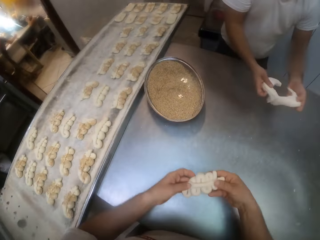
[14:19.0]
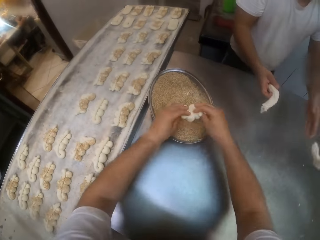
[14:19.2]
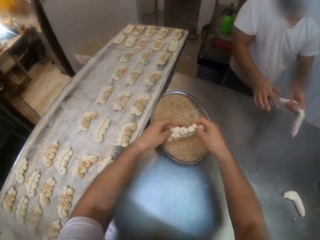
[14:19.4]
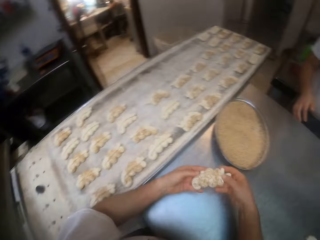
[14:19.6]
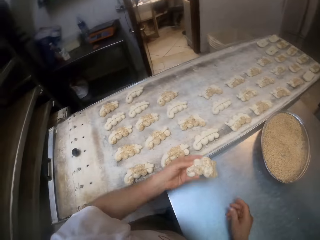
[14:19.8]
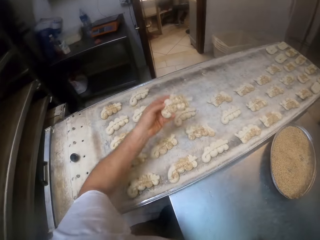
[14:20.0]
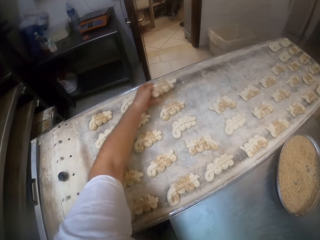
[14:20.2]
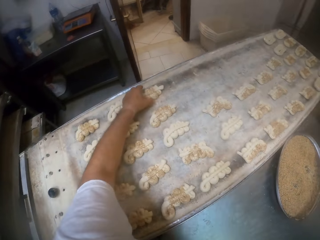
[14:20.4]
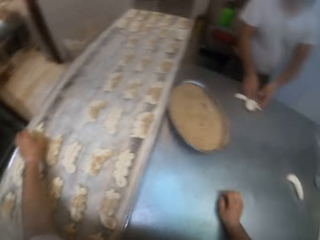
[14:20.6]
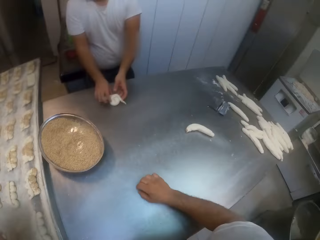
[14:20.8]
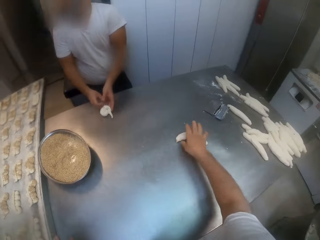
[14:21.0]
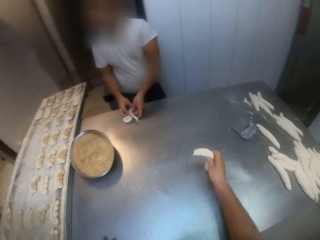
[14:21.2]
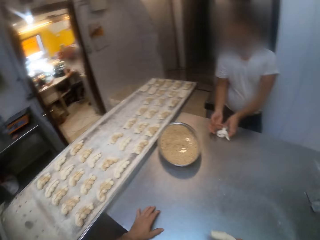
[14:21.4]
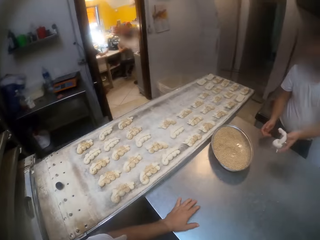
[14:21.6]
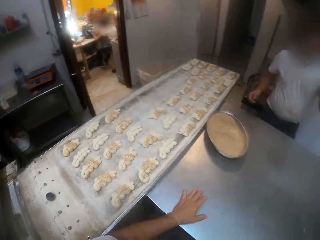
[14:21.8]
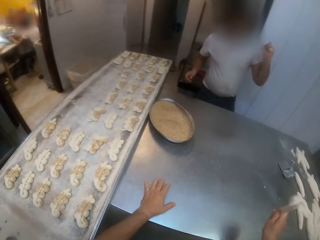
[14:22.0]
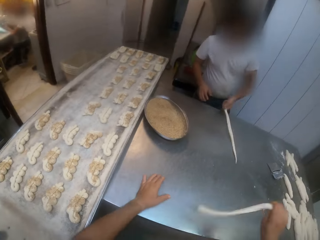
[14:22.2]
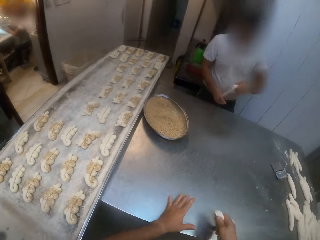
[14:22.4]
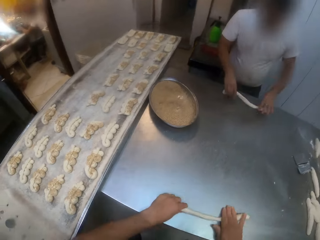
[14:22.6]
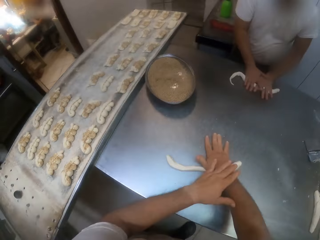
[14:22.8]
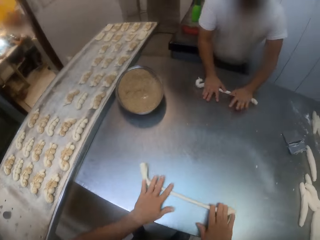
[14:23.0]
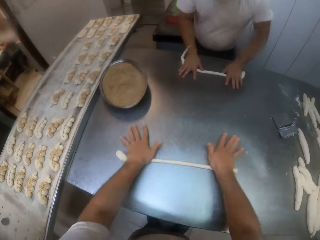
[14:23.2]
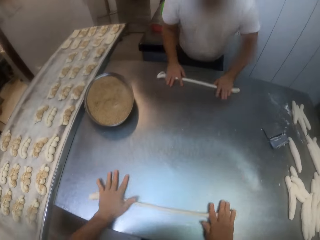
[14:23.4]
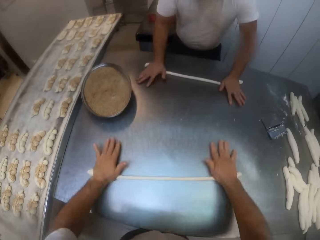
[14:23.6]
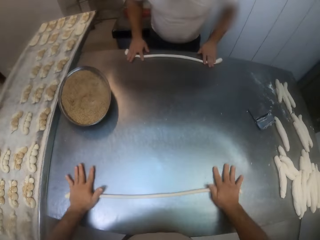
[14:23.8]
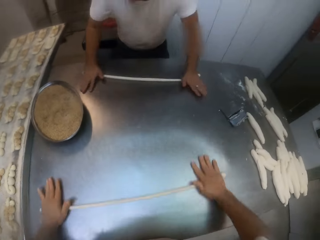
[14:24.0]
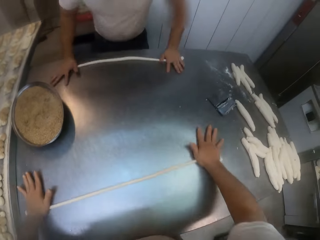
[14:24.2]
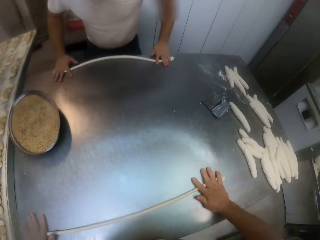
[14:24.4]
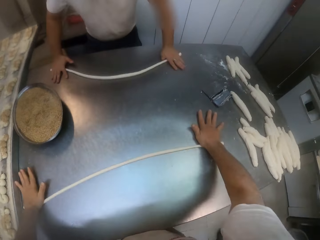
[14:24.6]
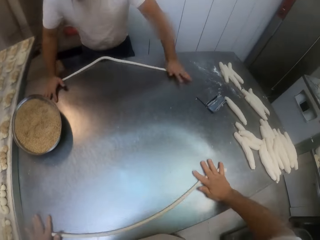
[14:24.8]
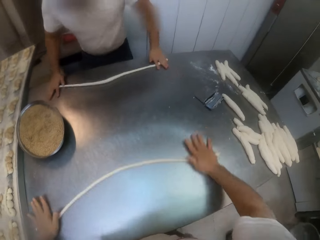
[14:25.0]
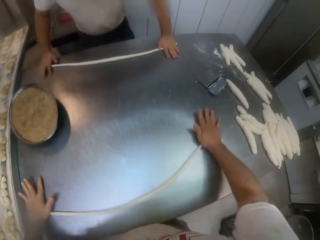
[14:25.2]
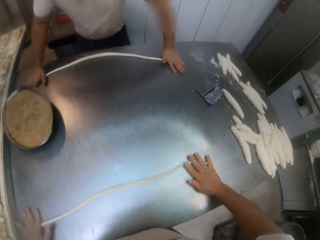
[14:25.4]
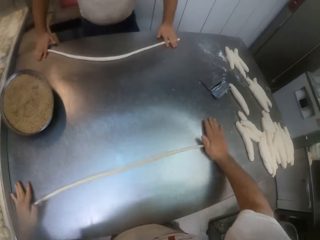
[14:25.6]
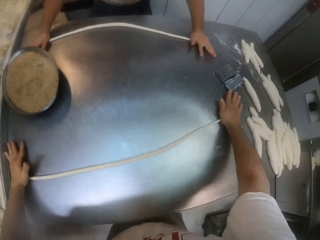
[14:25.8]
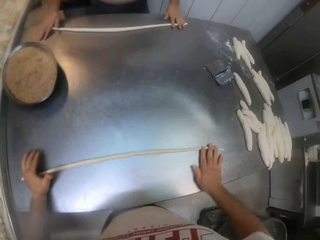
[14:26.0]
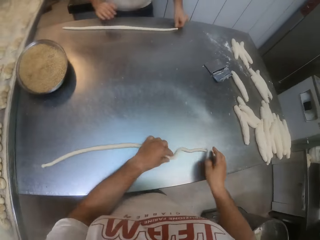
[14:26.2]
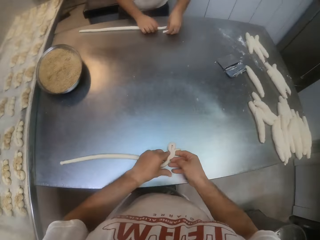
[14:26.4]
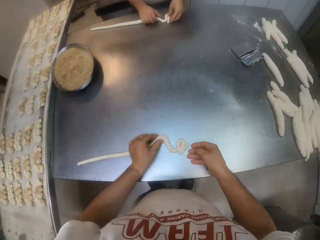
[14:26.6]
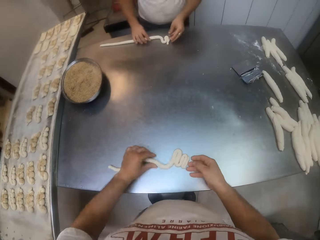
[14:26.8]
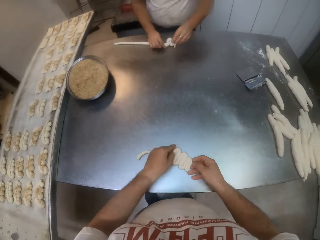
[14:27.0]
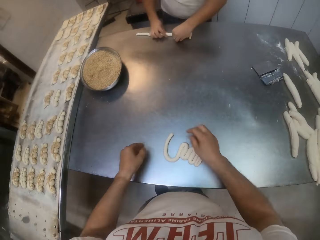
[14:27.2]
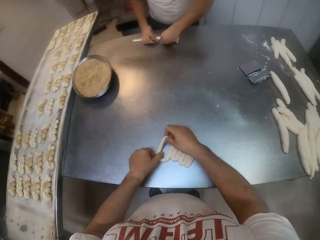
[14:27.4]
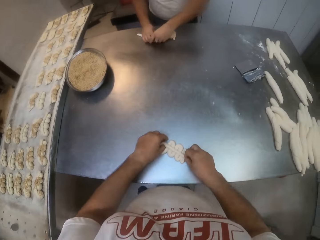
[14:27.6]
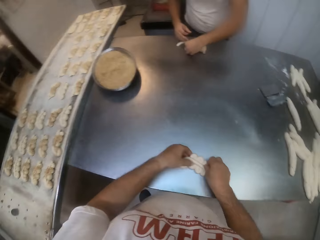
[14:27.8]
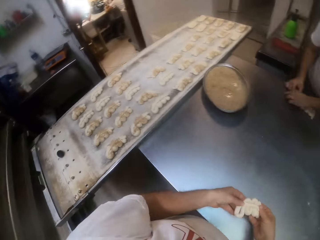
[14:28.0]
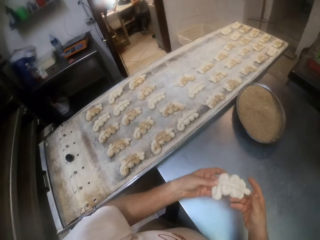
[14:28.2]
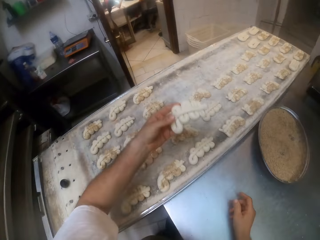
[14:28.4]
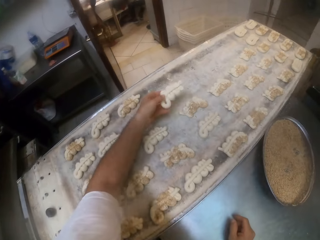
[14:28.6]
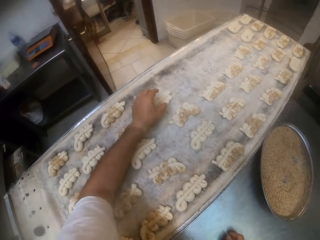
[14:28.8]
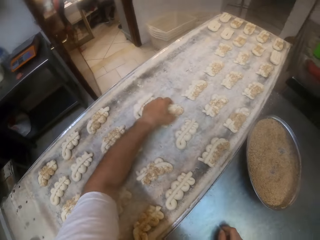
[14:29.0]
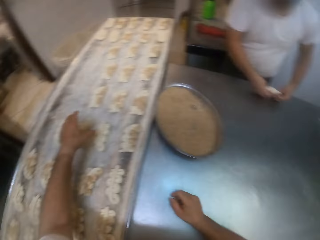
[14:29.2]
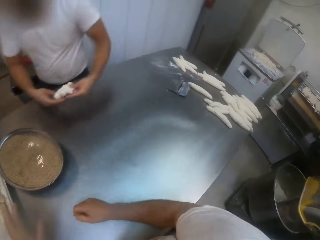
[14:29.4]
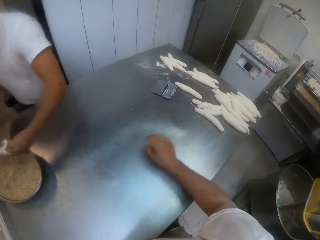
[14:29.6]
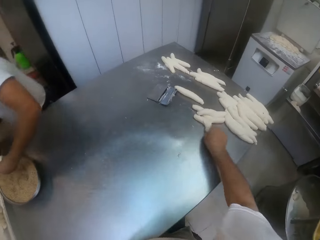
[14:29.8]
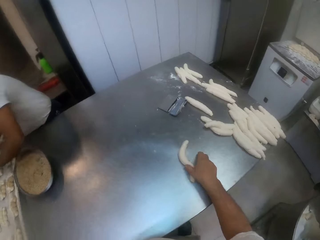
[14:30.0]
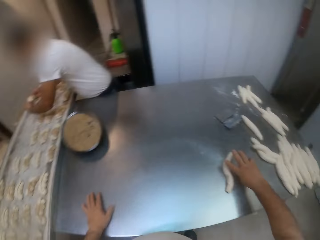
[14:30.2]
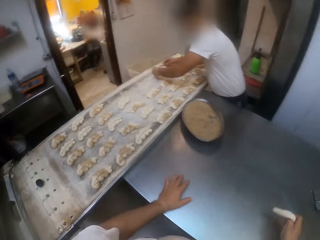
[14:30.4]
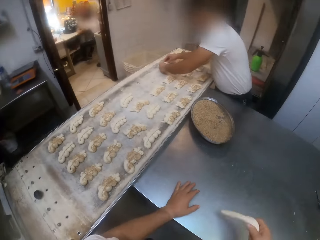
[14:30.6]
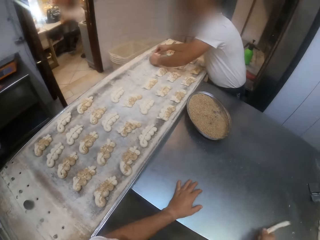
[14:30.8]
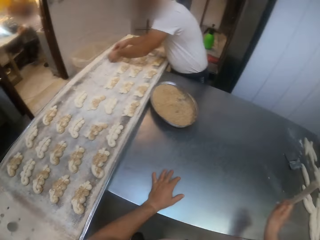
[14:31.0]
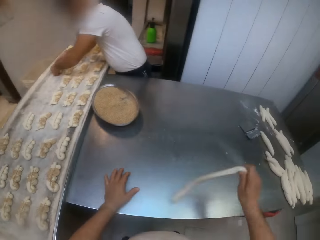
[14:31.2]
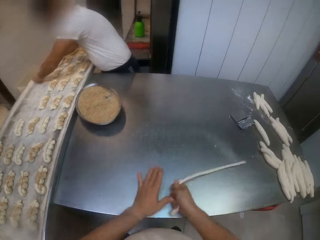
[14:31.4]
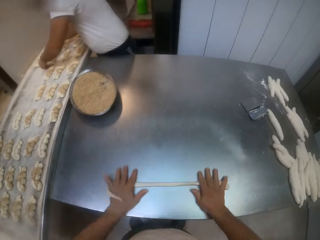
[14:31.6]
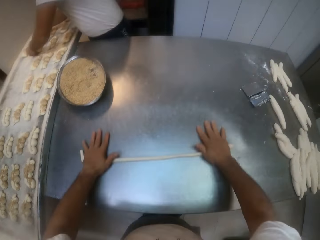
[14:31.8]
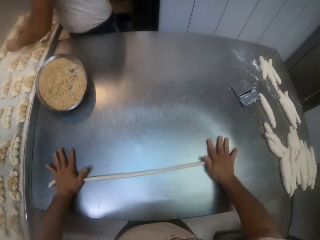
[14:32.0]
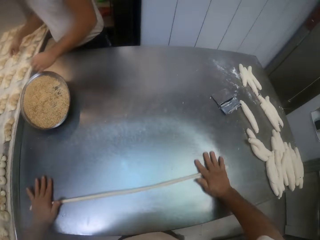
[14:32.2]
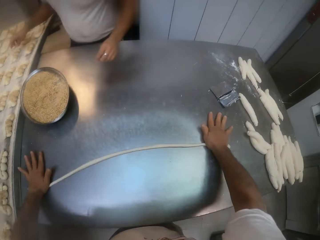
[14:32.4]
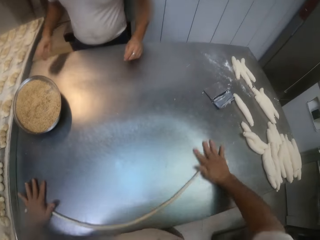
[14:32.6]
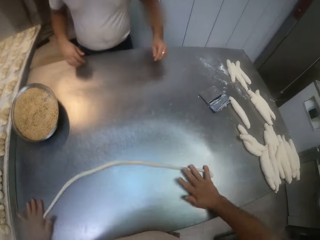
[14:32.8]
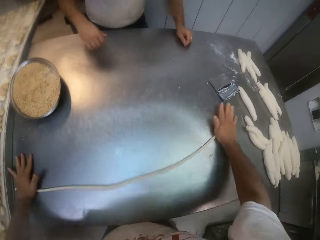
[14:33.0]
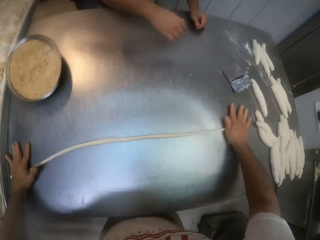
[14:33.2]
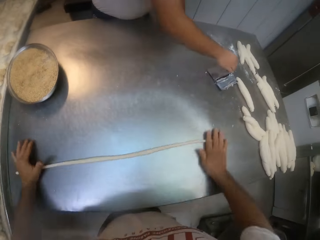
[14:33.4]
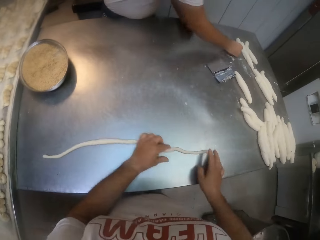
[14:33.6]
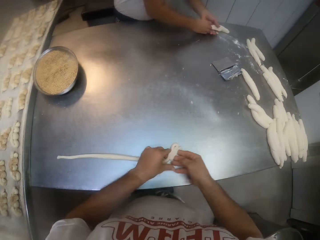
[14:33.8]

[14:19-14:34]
A man carries the doughs with his left hand. The camera wearer puts the dough in the tray of yeast. They put the dough on a baking tray, carry the dough from the table with the right hand, and swing the dough. They roll the dough on the table with both hands. The man rolls the dough with both his hands on the table. He makes snake-shaped dough. The camera wearer makes snake-shaped dough. They put the dough in the baking tray, touch the dough on the baking tray, carry the dough from the table with the right hand, swing the dough, and roll the dough on the table with both hands.

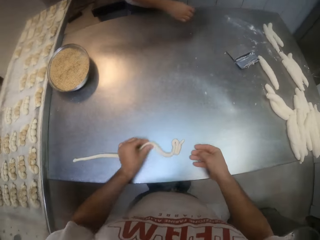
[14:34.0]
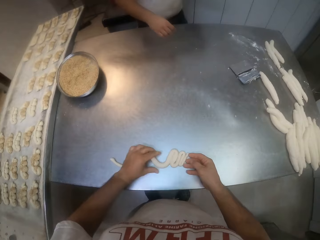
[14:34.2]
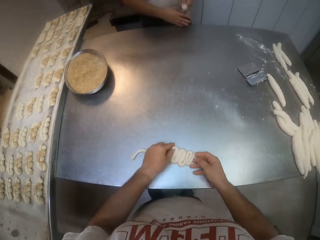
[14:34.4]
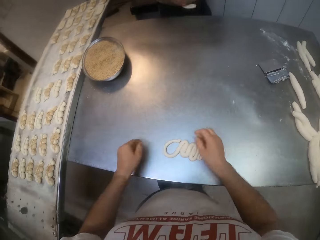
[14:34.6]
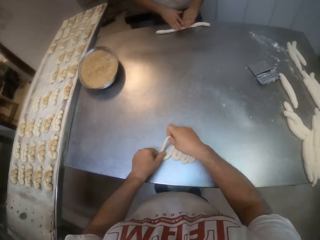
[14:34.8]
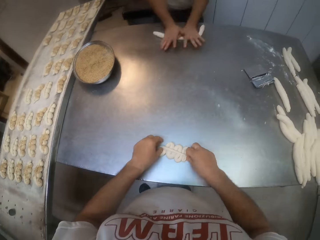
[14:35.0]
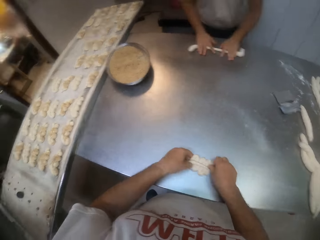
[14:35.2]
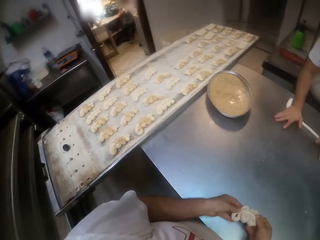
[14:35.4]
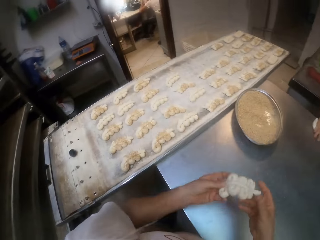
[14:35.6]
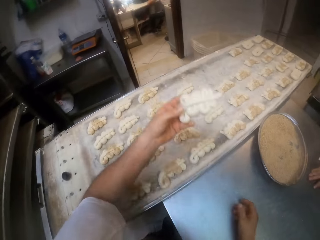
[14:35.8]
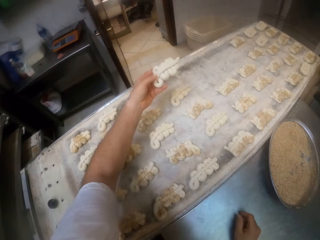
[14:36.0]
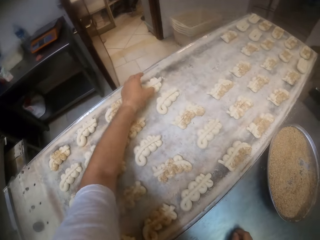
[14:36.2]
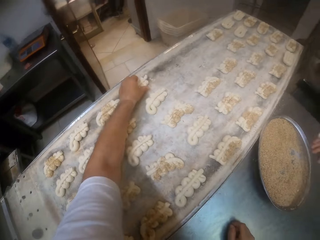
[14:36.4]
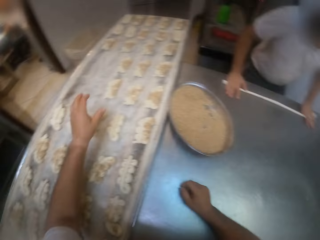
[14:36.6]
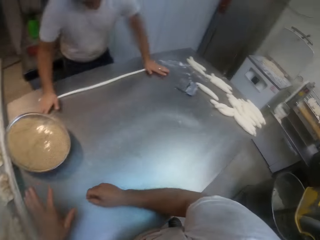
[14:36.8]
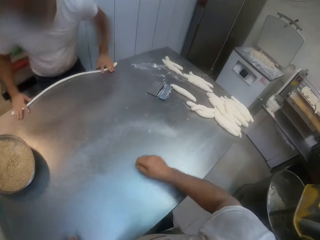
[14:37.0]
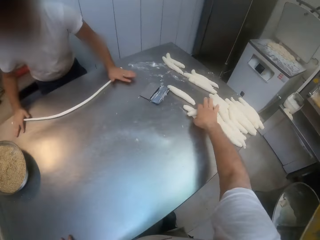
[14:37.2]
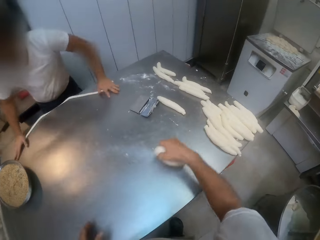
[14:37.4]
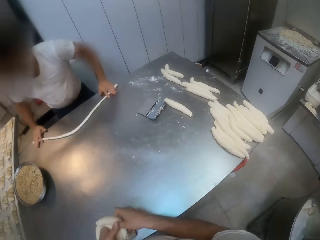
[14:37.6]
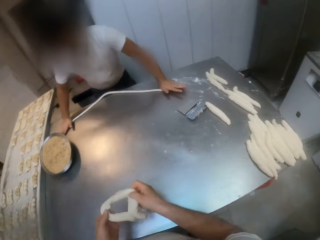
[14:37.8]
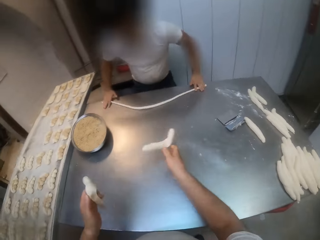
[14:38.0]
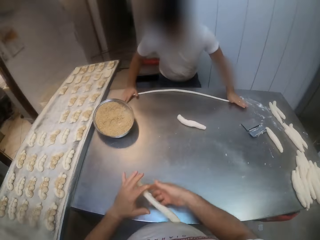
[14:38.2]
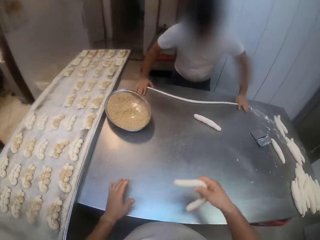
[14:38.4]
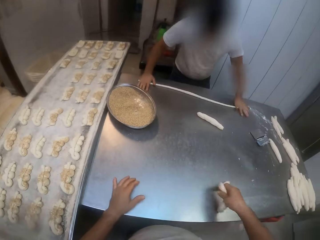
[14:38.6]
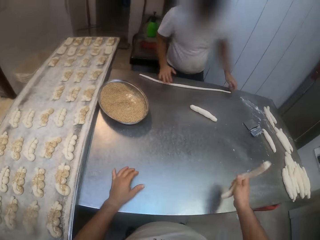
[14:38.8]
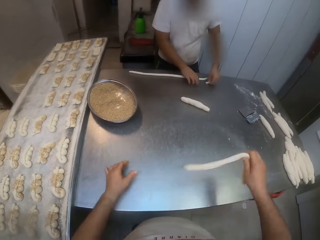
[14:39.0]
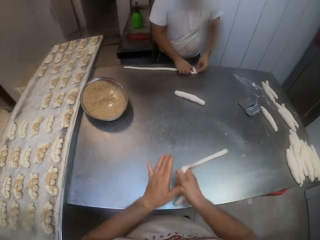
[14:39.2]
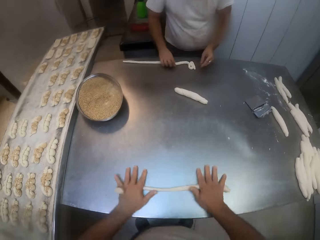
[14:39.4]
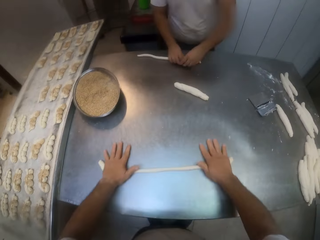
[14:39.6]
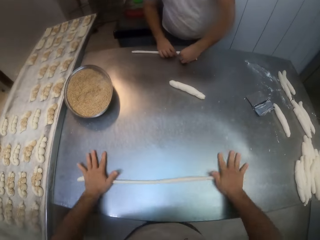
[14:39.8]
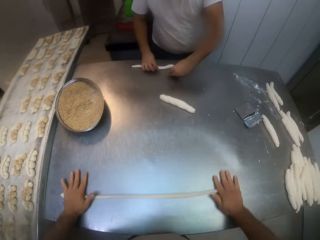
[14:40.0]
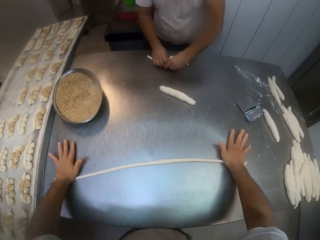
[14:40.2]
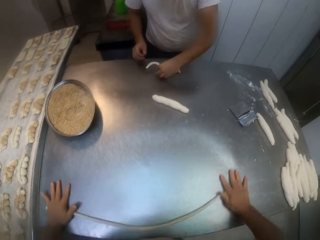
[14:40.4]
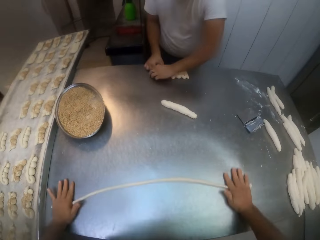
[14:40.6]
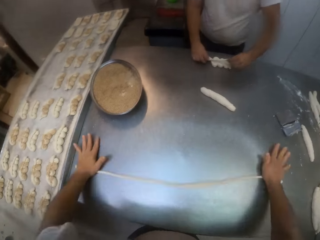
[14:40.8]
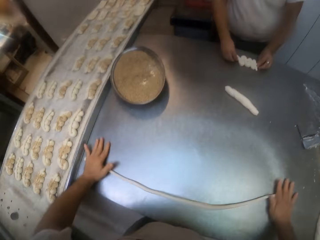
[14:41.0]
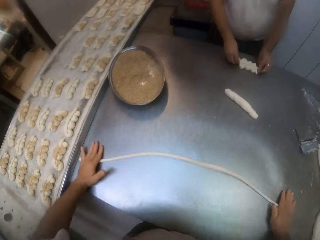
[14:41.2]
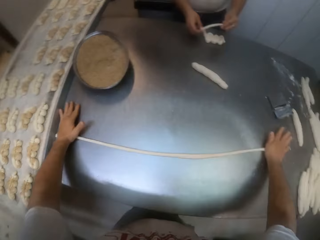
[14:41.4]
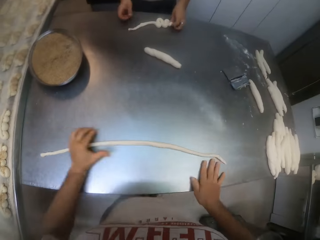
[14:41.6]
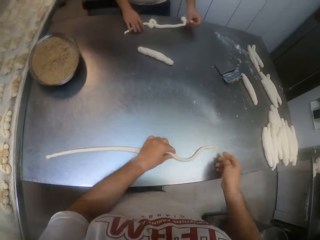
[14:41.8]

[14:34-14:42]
A man carries the dough from the table with the right hand. The camera wearer makes snake-shaped dough. The man rolls the dough with both his hands on the table. The camera wearer puts the dough in the baking tray. He carries the dough from the table with the right hand, drops the dough on the table, shifts the dough to his right hand, and swings the dough. The man makes snake-shaped dough. The camera wearer rolls the dough on the table with both hands.
